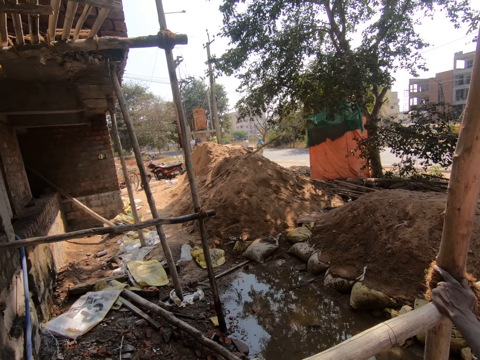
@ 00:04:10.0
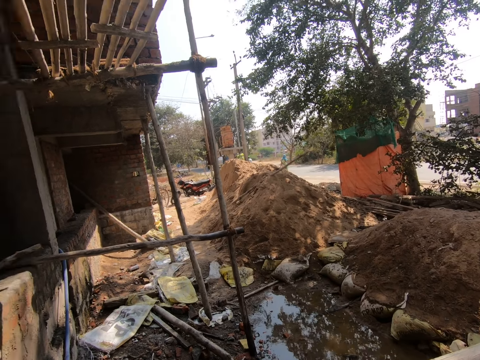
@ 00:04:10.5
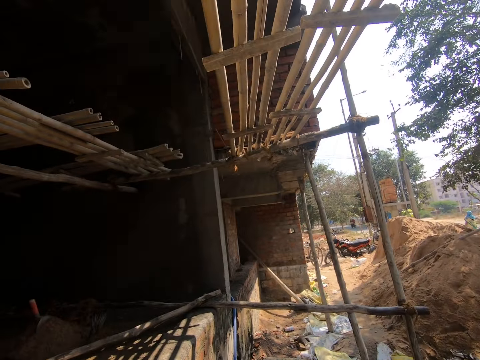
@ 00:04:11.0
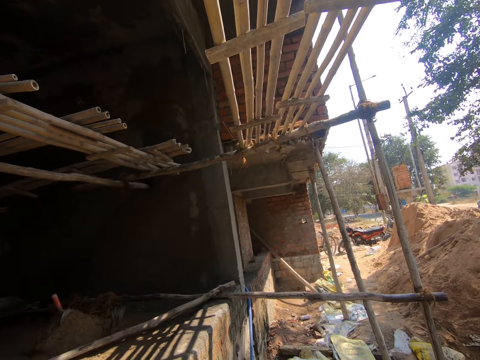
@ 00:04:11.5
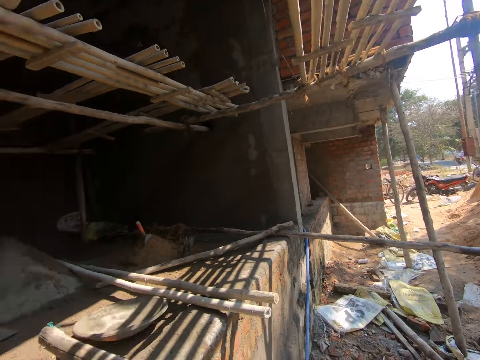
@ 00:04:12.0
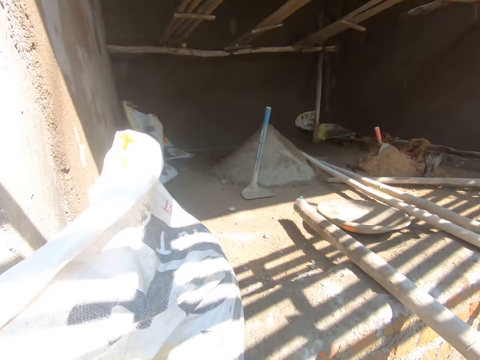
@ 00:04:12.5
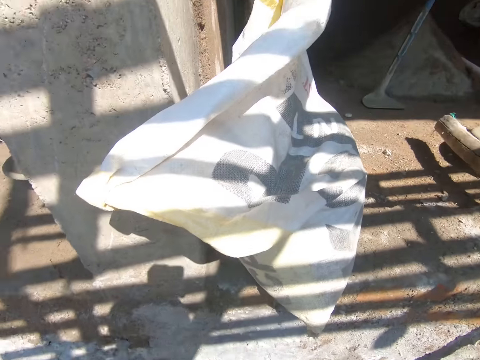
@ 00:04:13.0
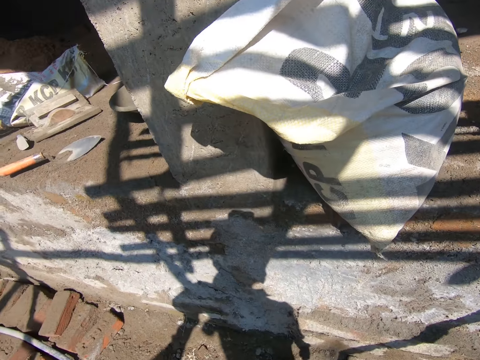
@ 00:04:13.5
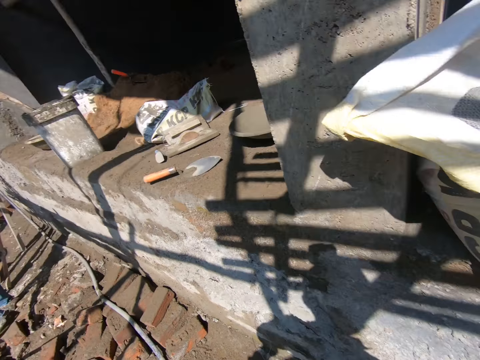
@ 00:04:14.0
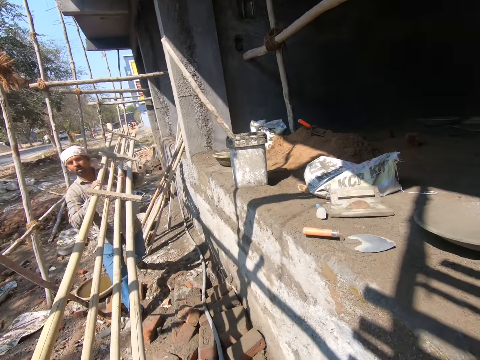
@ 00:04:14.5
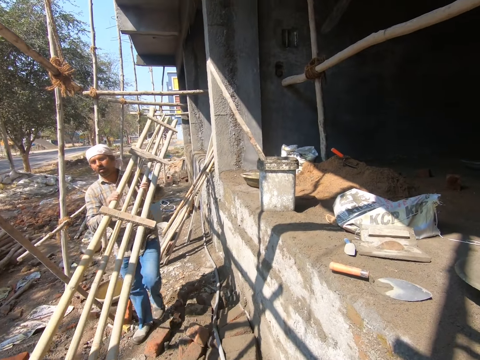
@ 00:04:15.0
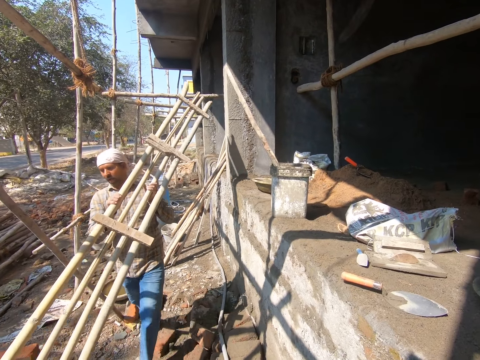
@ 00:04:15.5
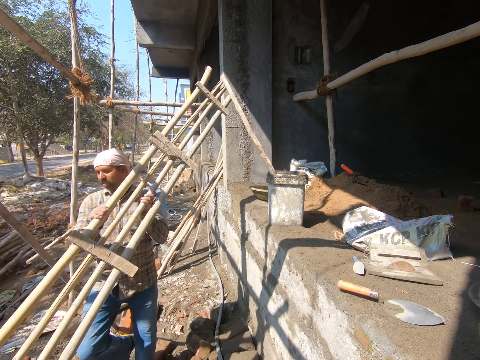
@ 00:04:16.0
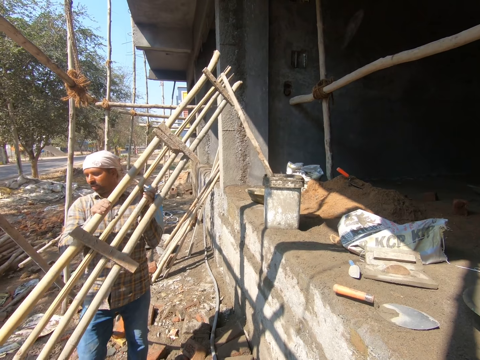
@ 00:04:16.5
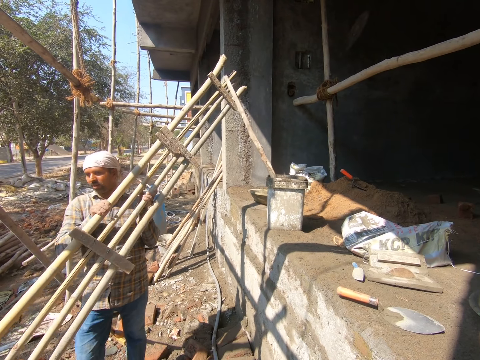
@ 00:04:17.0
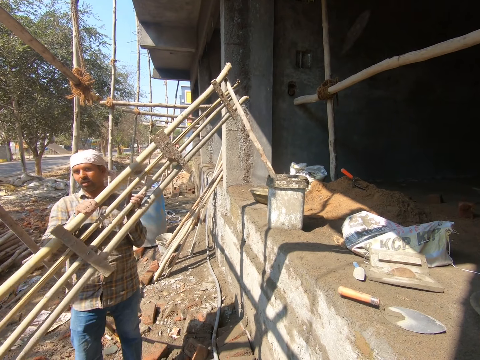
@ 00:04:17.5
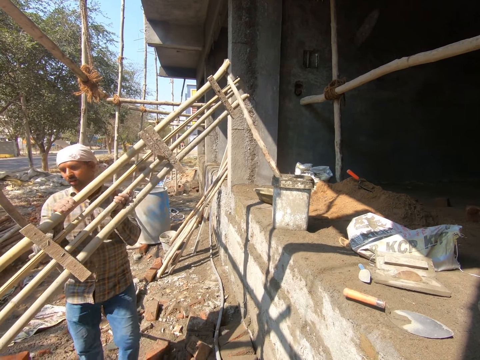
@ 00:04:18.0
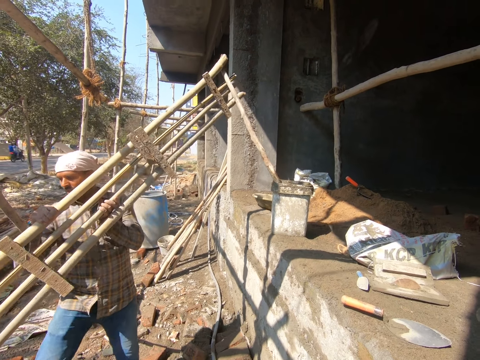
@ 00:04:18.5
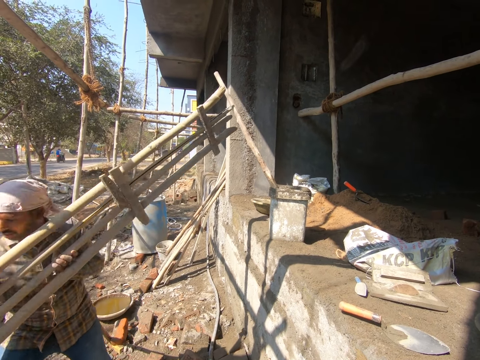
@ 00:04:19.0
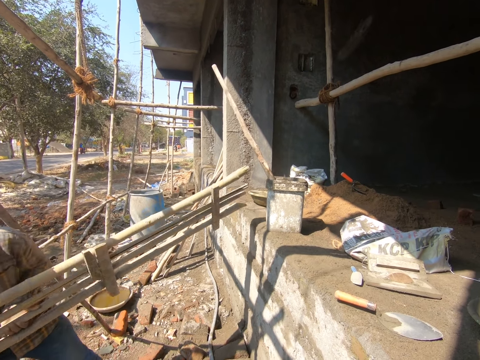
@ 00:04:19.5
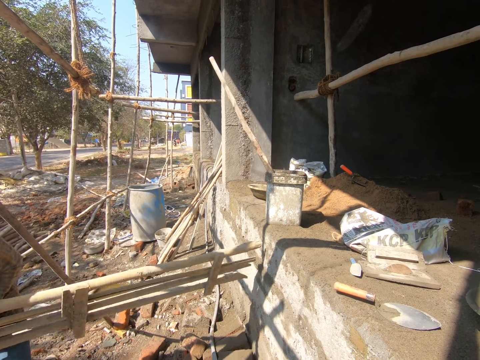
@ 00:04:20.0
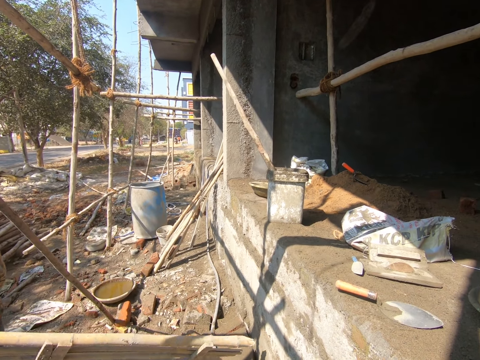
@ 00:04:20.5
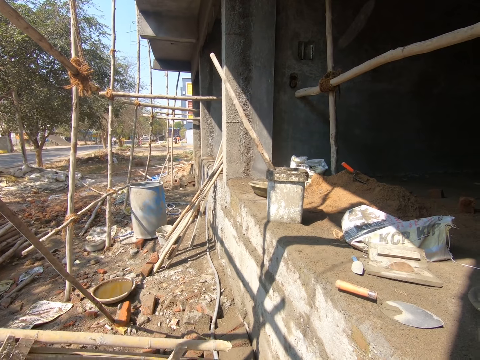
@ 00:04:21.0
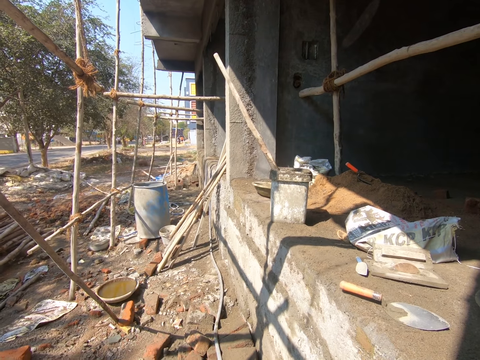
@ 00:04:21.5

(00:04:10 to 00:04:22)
The camera wearer interacts with a man and another man. The other man holds a bamboo platform with his hands. The other man converses with the first man.

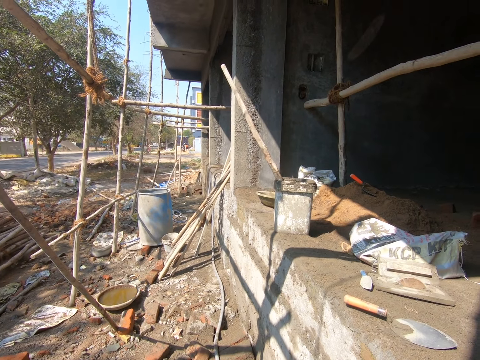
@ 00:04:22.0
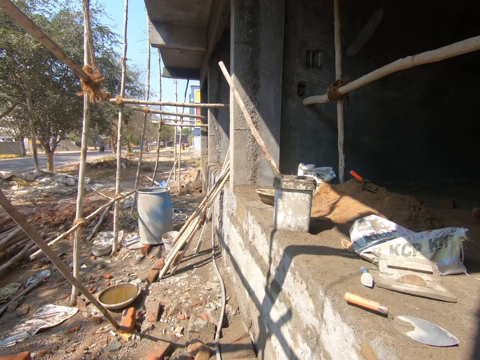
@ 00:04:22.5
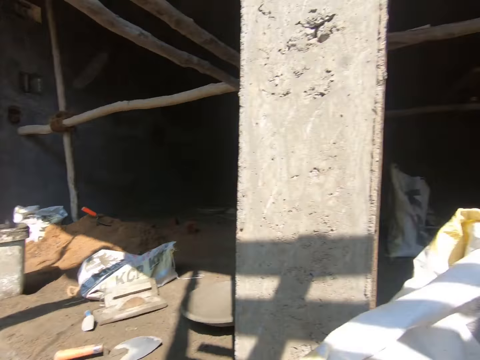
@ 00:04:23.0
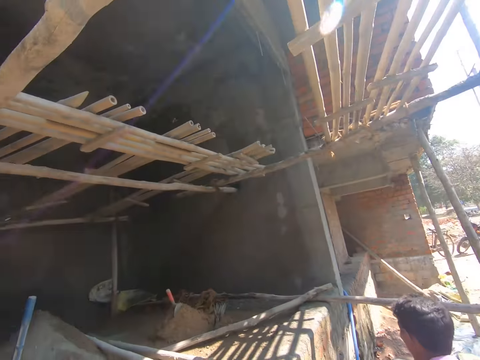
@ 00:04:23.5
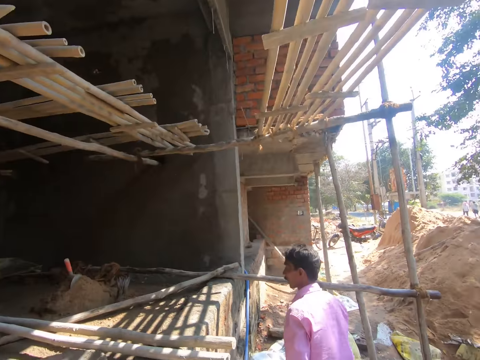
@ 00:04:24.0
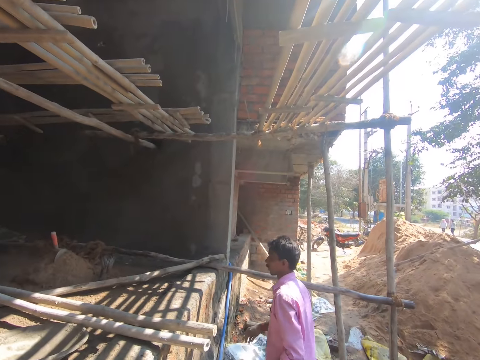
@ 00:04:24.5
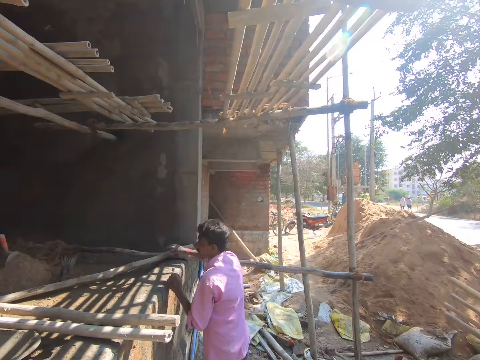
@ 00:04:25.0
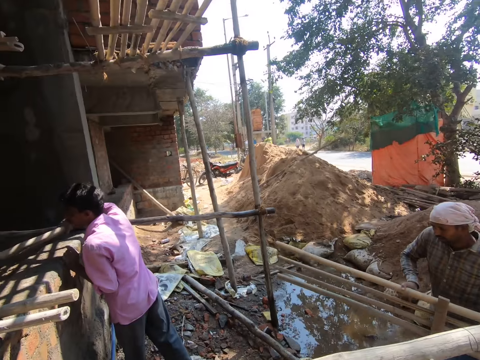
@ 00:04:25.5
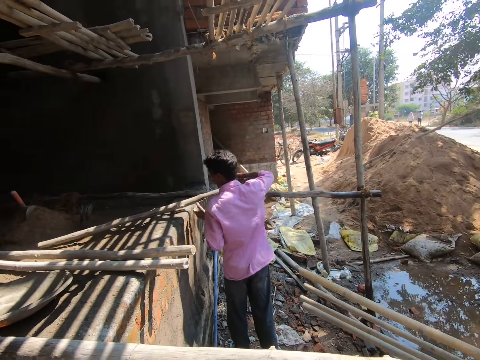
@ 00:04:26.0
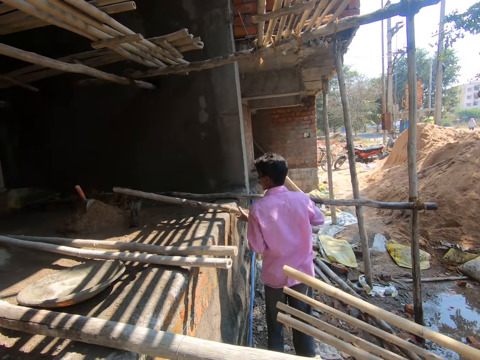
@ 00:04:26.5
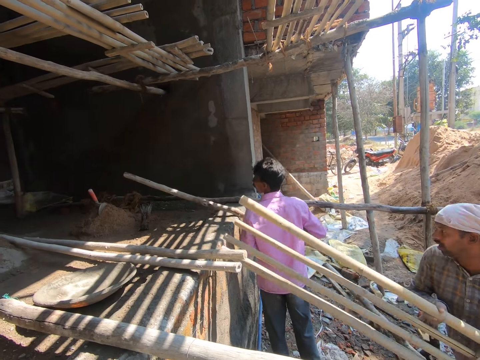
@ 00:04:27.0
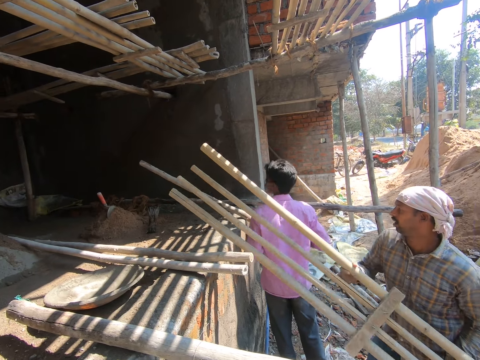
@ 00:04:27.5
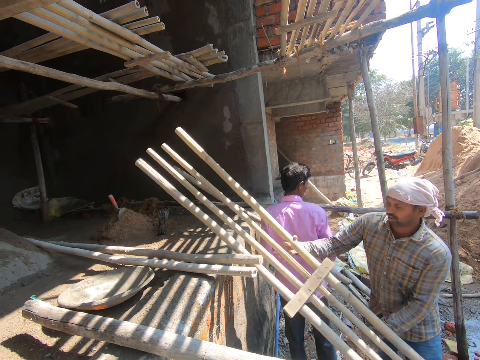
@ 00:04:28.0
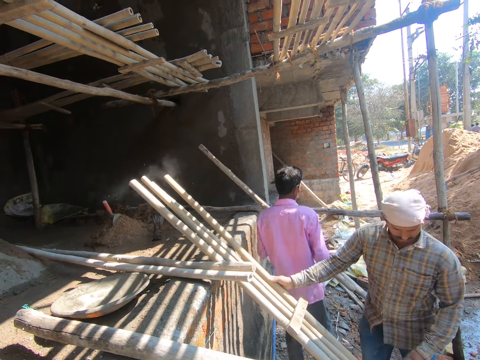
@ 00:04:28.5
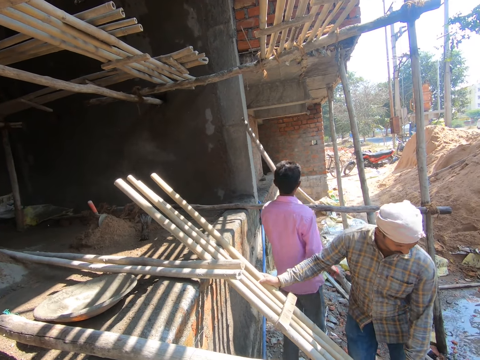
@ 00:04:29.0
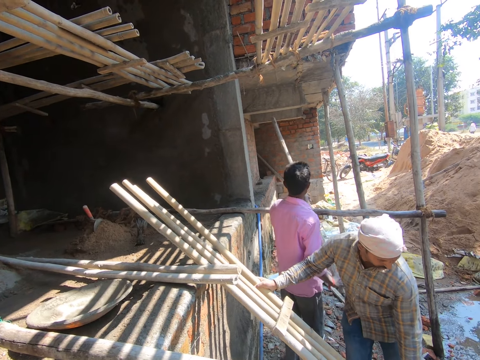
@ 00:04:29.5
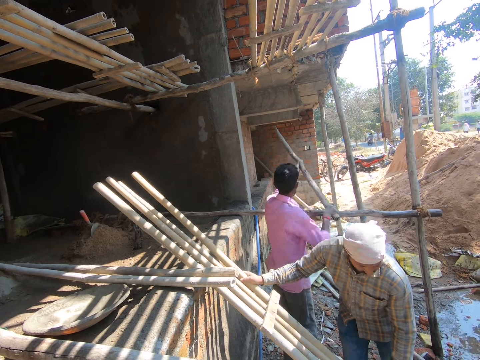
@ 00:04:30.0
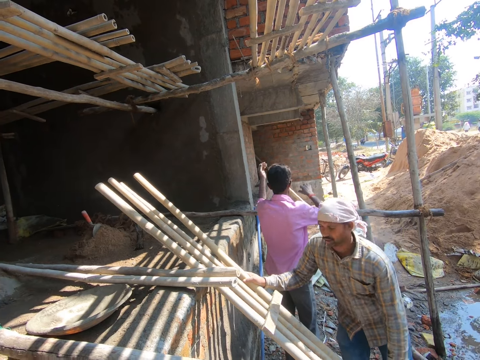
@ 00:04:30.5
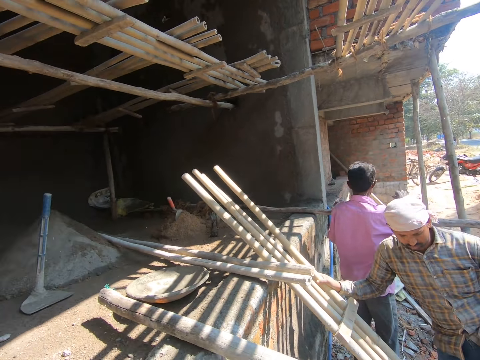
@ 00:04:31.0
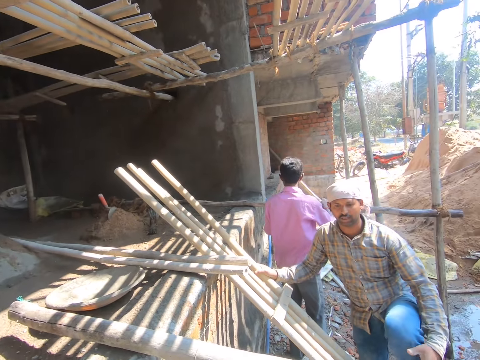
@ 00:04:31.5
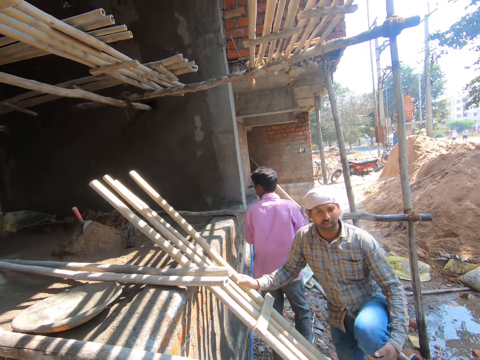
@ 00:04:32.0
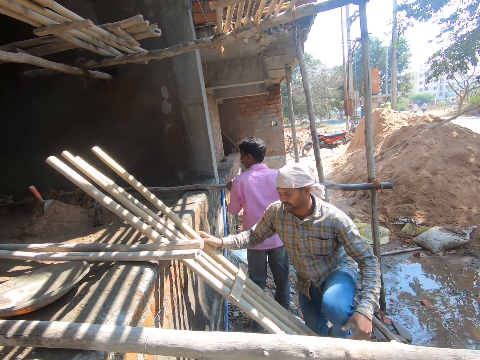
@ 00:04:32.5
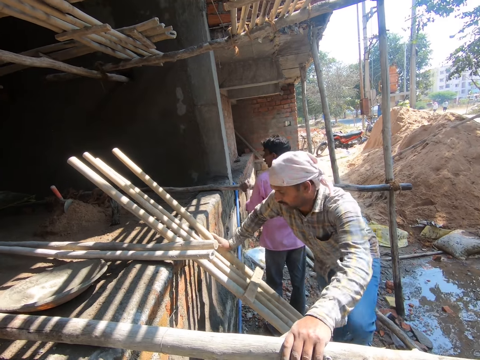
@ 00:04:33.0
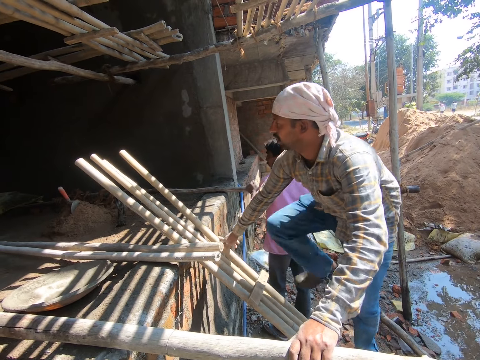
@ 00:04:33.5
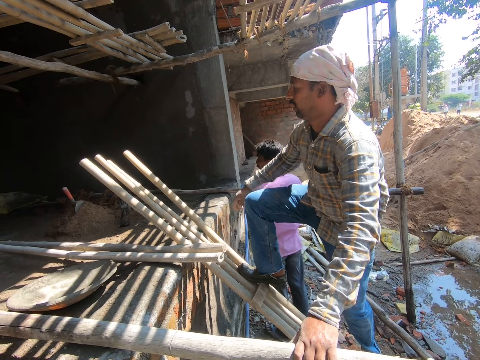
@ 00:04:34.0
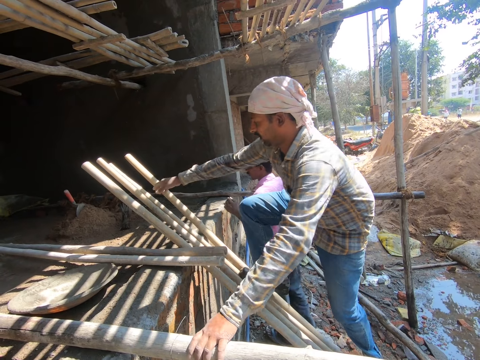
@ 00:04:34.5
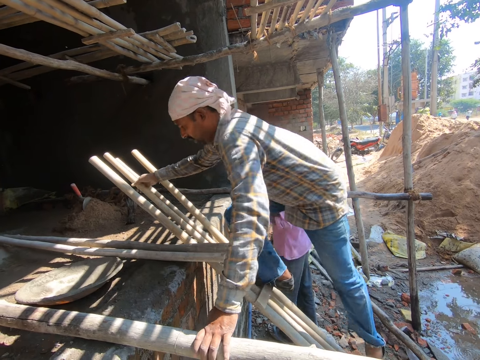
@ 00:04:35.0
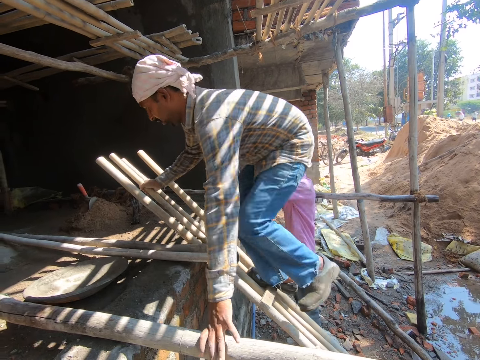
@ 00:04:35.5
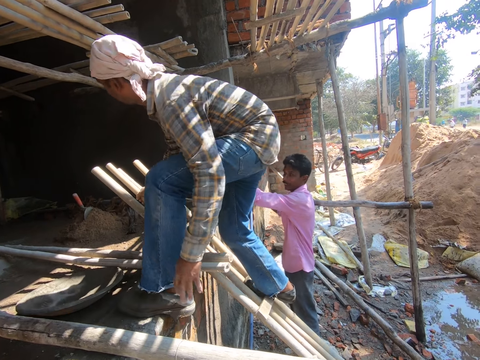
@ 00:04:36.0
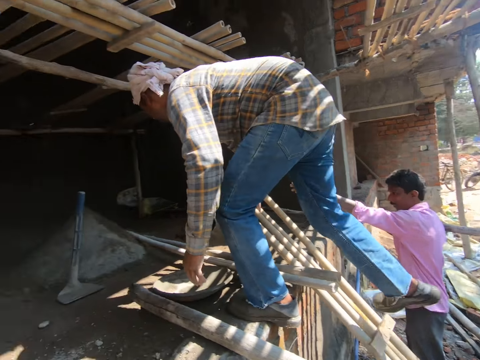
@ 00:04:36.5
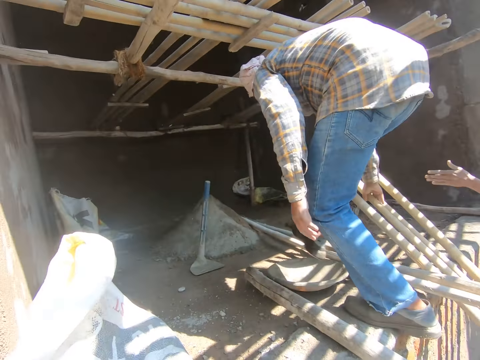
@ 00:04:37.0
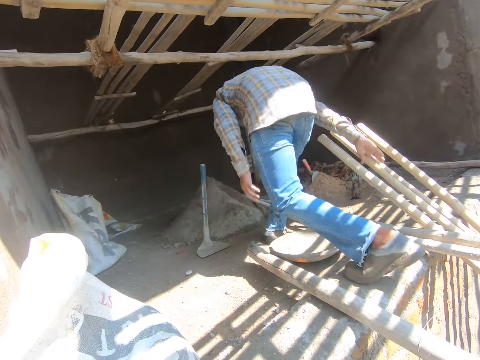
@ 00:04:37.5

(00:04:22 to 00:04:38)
The camera wearer looks around the construction site and converses with a man. Another man pulls a bamboo on the floor of the building with his right hand and holds the bamboo with both hands. The first man aligns a ladder on the edges of the wall. The other man takes the bamboo from the floor of the building with his hands. The first man drops the bamboo platform in his hands on the edge of the floor of the building and adjusts the bamboo platform on the edge of the floor of the building with both hands. The other man throws the bamboo in his hands on the ground. The first man places his left leg on the bamboo platform on the edge of the floor of the building. The camera wearer interacts with the other man and the first man. The first man adjusts his left leg on the bamboo platform with his left hand, holds the bamboo on the scaffold of the building with his left hand, climbs the bamboo platform on the edge of the floor of the building, and walks to the end of the bamboo platform.
